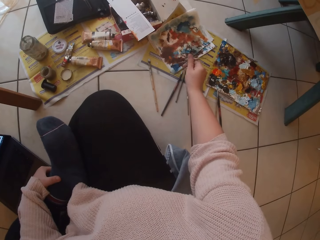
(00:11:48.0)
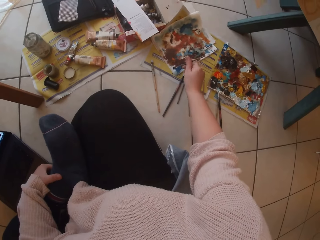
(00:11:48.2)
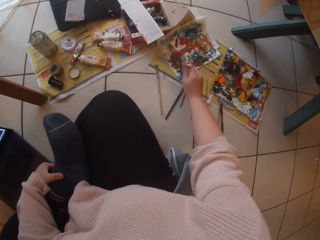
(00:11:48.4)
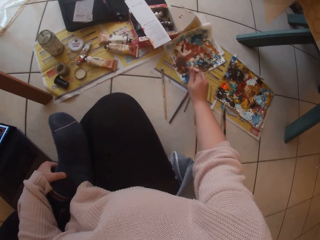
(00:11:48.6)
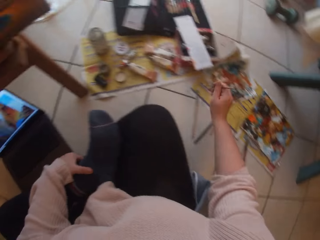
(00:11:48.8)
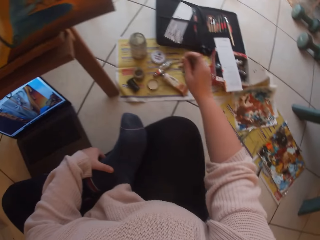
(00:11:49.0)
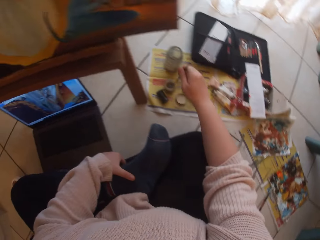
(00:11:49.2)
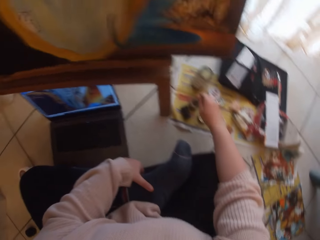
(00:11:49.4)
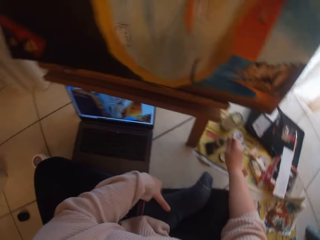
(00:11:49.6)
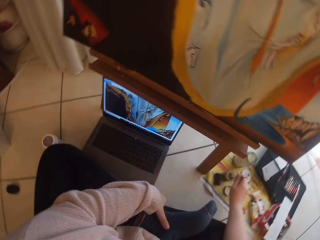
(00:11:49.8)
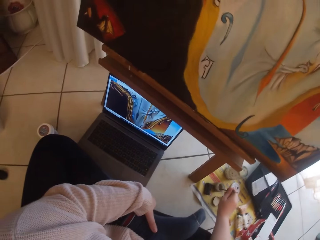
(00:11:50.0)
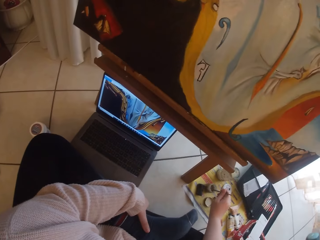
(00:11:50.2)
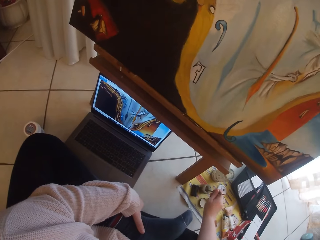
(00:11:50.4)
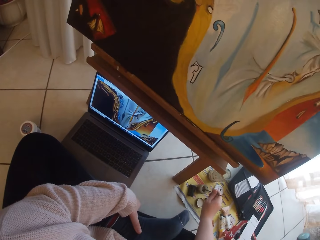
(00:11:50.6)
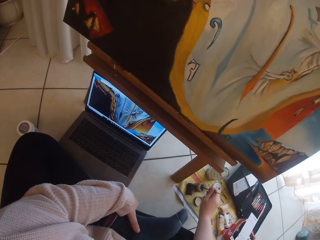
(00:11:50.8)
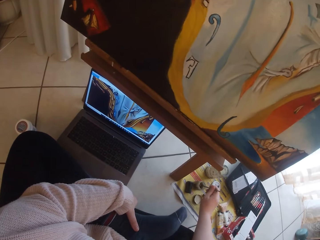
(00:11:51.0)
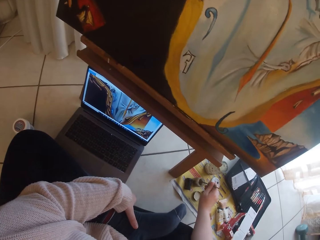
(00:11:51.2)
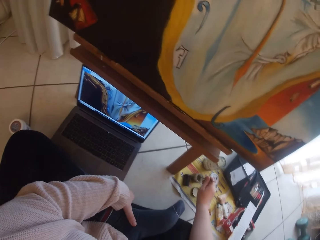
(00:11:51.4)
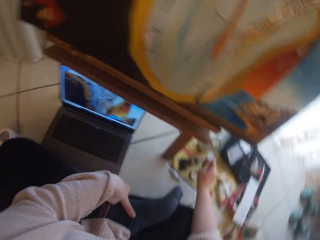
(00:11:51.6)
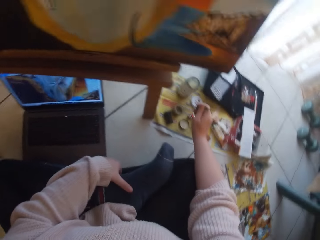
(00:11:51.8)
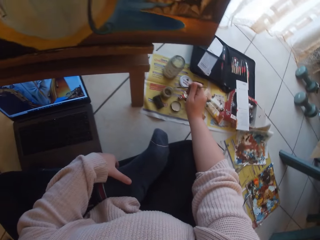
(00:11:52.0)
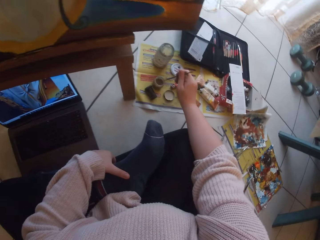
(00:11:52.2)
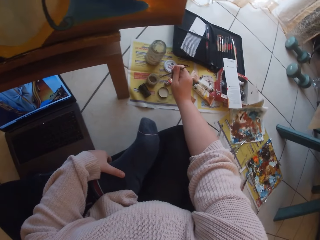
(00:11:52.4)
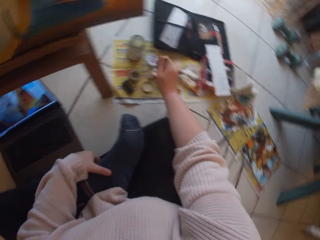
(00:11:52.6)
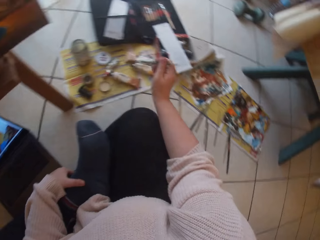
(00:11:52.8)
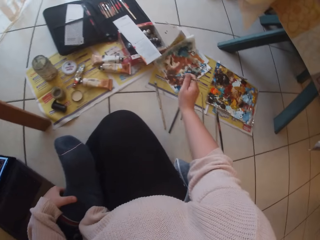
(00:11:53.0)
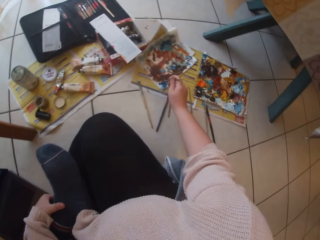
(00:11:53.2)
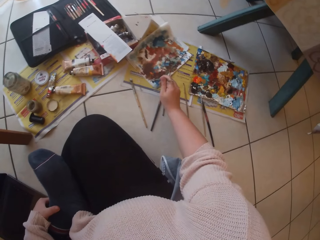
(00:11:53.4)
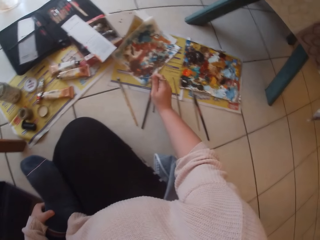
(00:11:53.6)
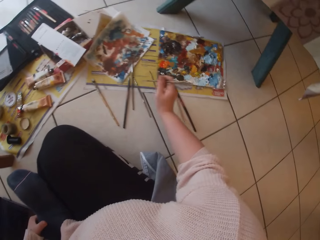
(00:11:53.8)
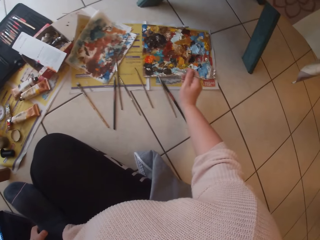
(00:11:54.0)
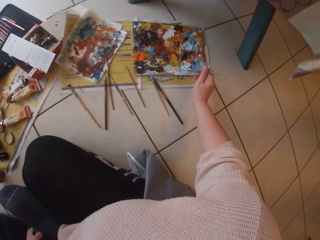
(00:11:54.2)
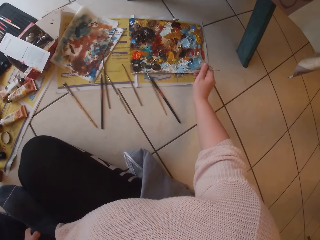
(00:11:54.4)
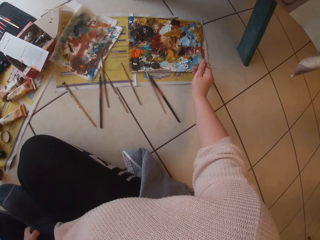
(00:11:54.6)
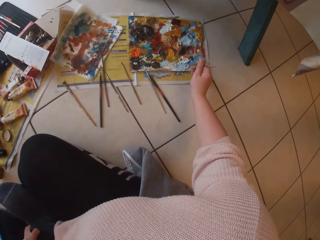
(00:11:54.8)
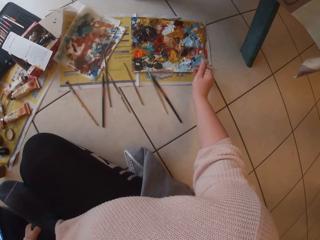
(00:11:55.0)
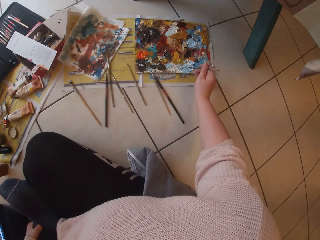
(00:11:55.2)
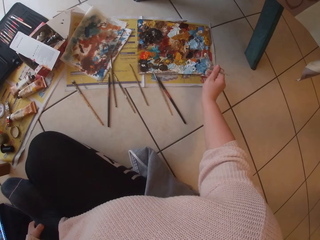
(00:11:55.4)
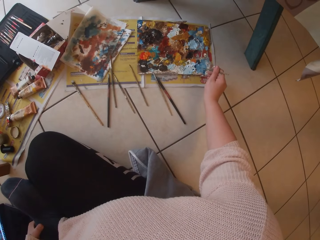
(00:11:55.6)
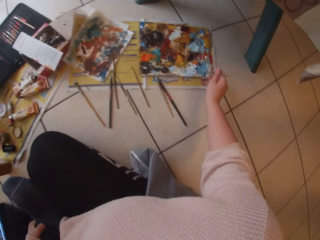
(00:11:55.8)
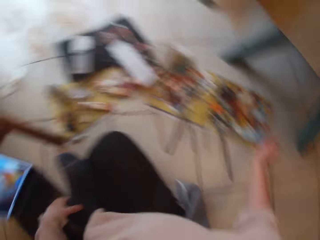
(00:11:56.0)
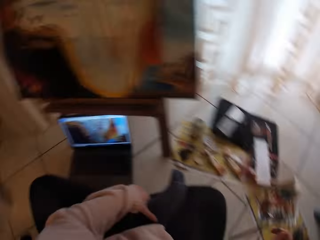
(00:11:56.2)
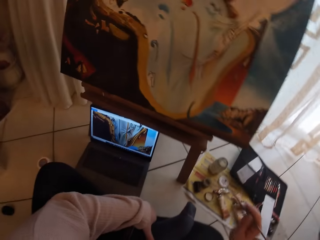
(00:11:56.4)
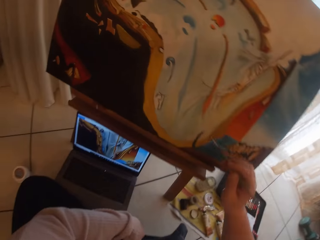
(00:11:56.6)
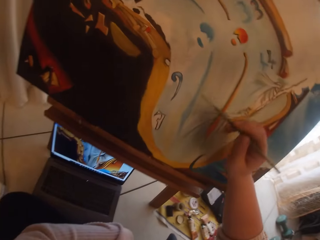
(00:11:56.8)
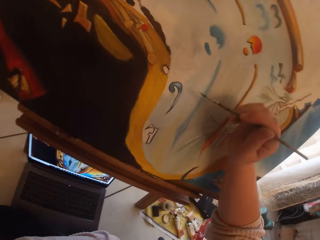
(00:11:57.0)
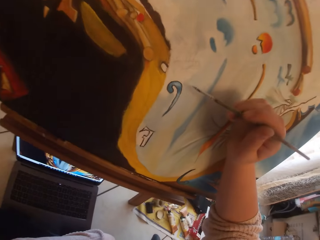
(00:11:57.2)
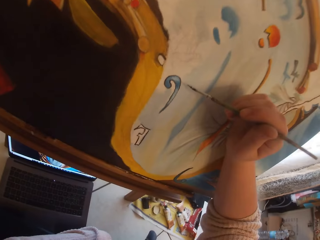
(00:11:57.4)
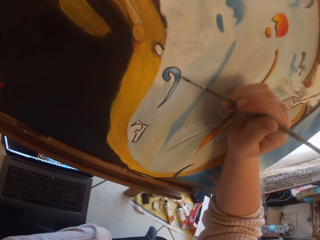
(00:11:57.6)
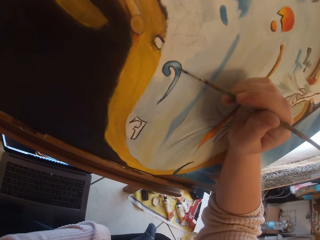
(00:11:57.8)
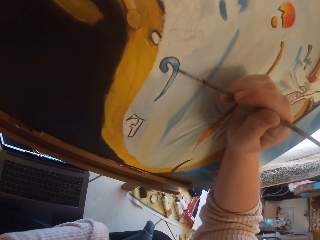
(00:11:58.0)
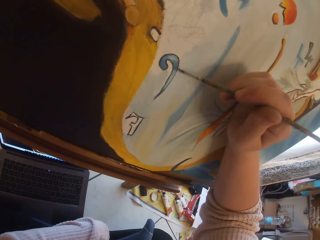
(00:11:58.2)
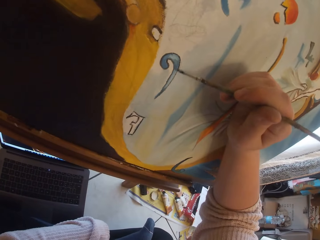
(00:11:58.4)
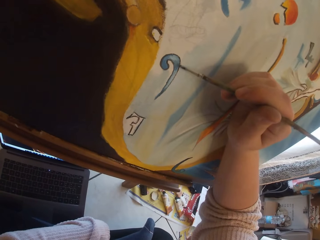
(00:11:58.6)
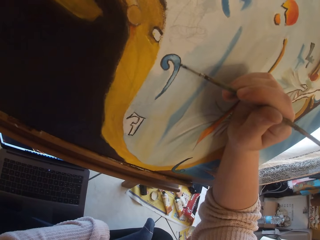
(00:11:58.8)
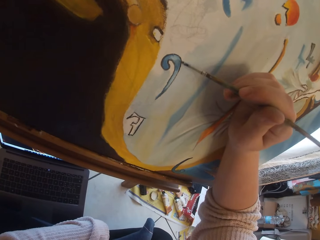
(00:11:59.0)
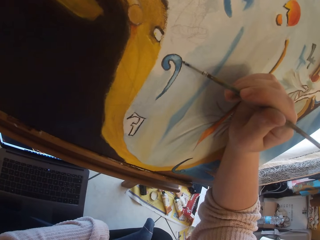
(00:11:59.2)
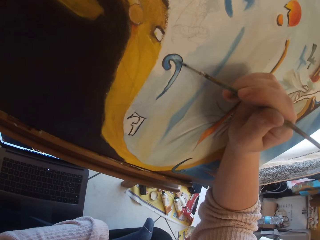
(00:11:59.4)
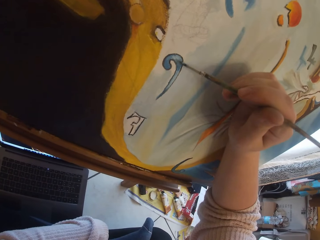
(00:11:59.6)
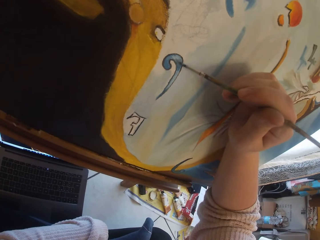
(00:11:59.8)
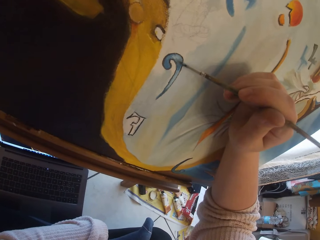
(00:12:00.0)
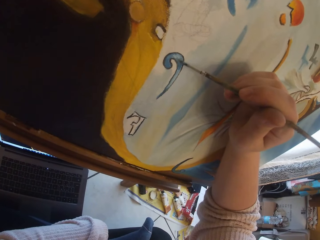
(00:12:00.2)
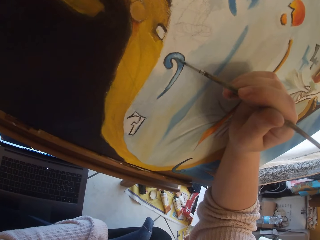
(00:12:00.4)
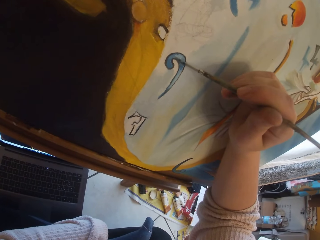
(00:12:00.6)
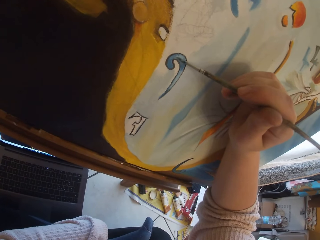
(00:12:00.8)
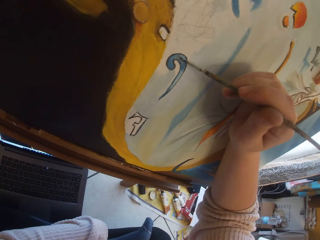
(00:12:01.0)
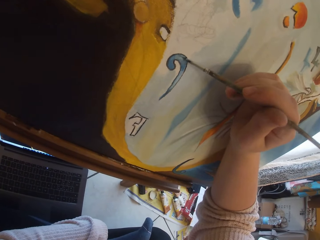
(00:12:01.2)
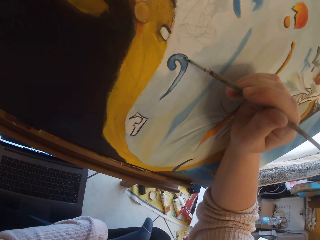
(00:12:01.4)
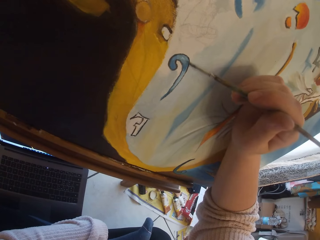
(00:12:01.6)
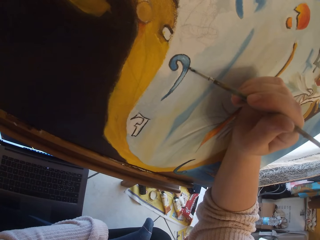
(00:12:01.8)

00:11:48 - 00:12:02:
The camera wearer wipes the brush on the rug. She dips the paintbrush into water in a container with her right hand. She presses the tip of the paintbrush on the cloth on the ground with her right hand. She scoops paint from the pallet on the ground with the paintbrush in her right hand. She paints the image from the laptop on the ground on the canvas with the paintbrush in her right hand.

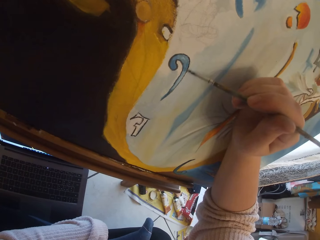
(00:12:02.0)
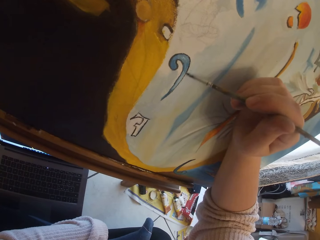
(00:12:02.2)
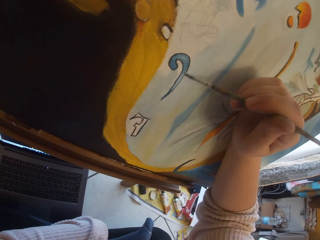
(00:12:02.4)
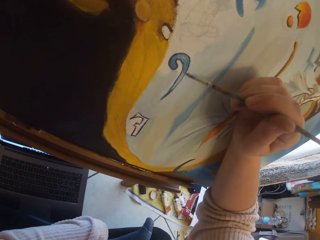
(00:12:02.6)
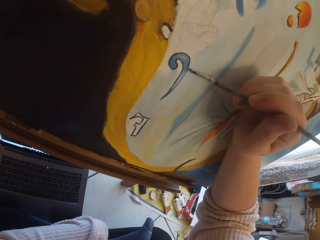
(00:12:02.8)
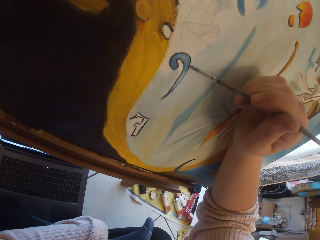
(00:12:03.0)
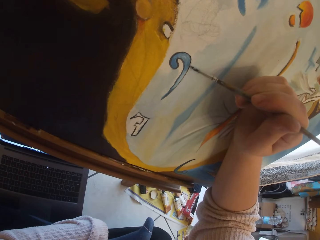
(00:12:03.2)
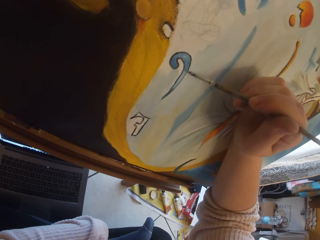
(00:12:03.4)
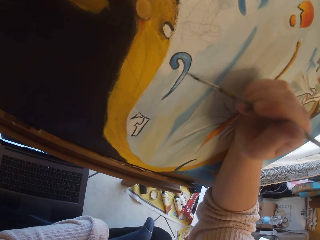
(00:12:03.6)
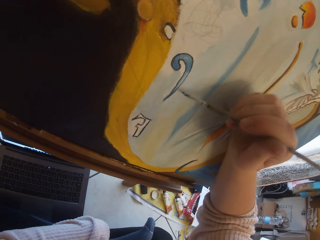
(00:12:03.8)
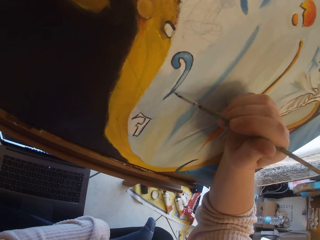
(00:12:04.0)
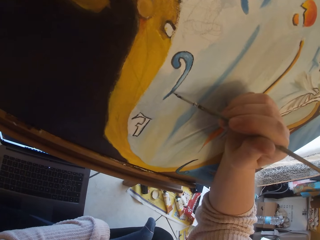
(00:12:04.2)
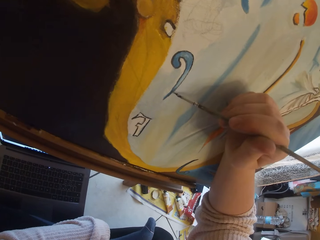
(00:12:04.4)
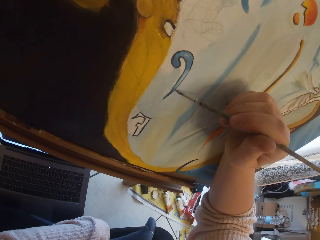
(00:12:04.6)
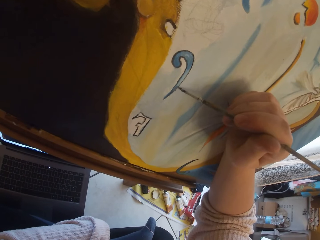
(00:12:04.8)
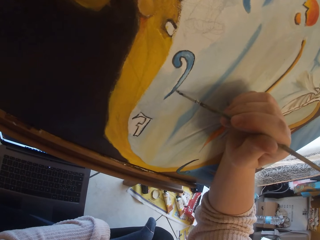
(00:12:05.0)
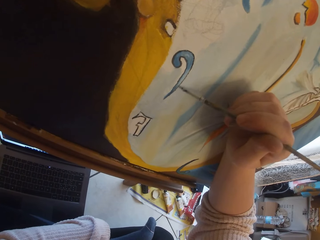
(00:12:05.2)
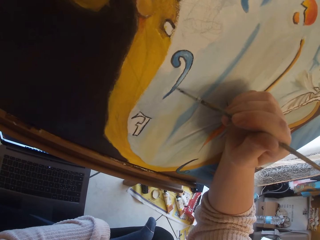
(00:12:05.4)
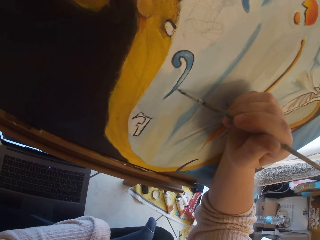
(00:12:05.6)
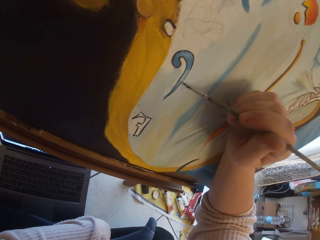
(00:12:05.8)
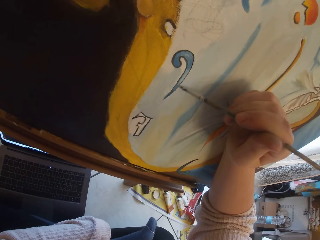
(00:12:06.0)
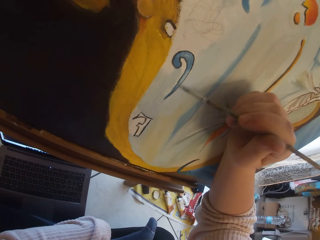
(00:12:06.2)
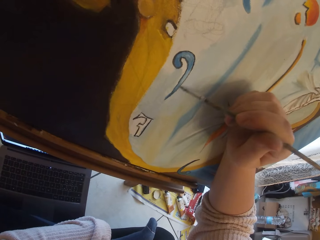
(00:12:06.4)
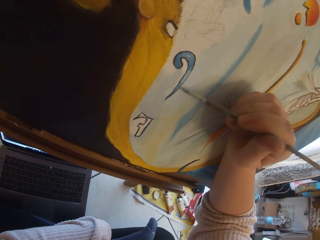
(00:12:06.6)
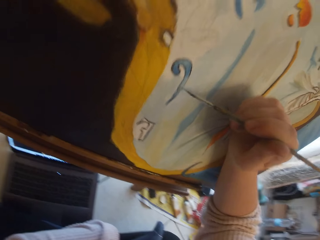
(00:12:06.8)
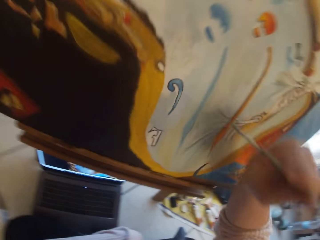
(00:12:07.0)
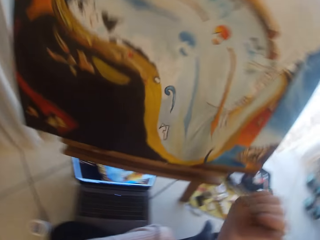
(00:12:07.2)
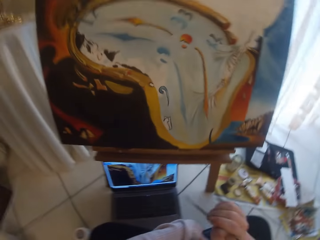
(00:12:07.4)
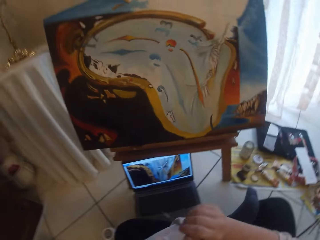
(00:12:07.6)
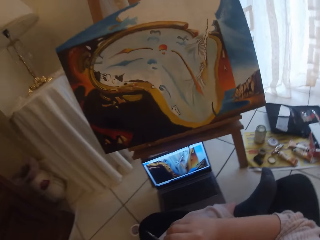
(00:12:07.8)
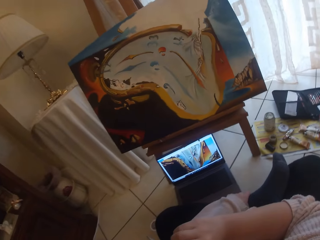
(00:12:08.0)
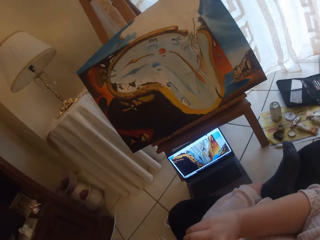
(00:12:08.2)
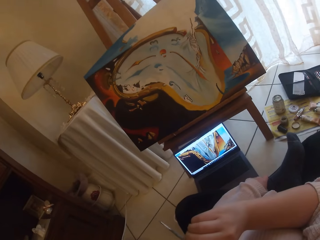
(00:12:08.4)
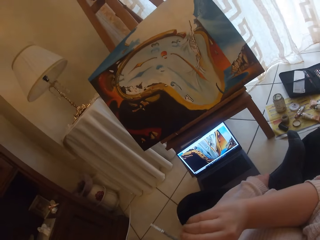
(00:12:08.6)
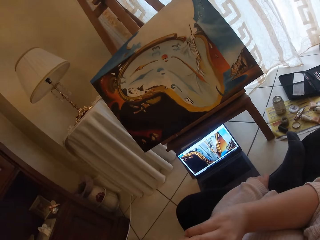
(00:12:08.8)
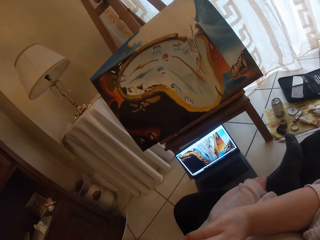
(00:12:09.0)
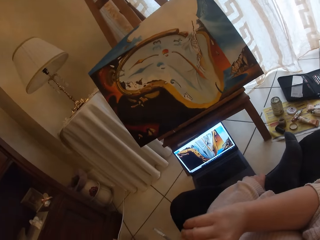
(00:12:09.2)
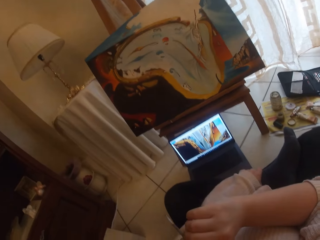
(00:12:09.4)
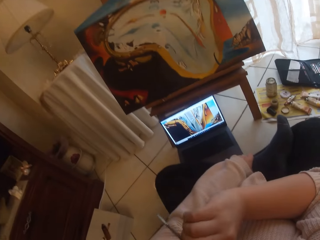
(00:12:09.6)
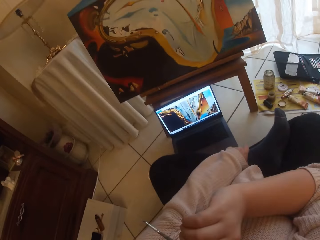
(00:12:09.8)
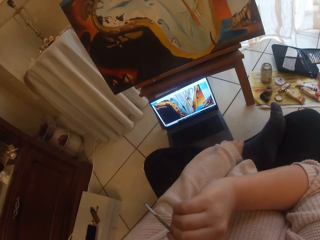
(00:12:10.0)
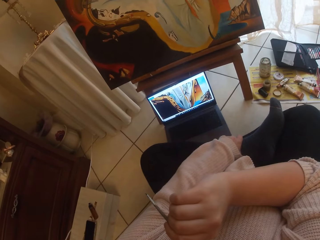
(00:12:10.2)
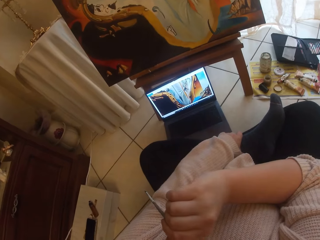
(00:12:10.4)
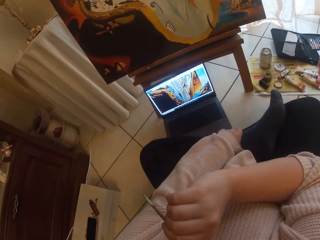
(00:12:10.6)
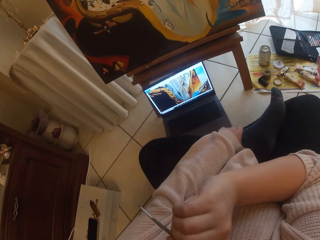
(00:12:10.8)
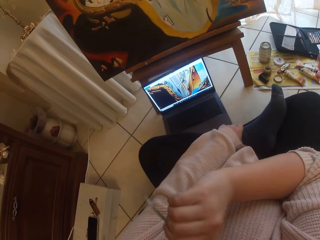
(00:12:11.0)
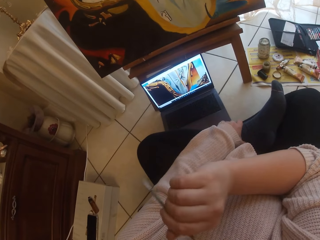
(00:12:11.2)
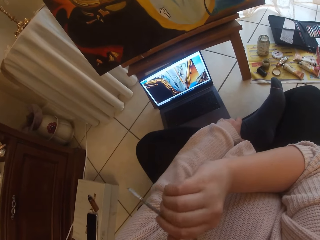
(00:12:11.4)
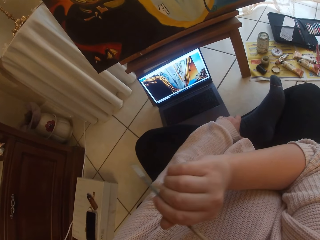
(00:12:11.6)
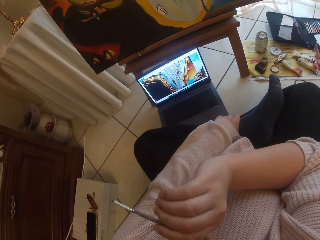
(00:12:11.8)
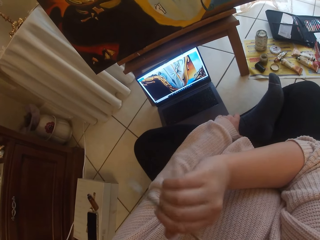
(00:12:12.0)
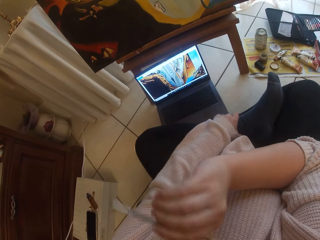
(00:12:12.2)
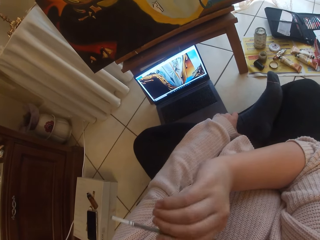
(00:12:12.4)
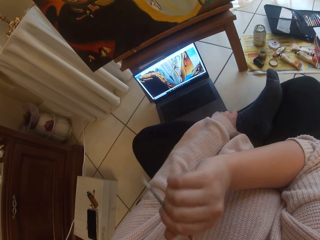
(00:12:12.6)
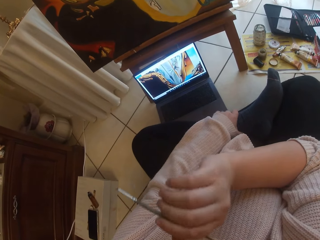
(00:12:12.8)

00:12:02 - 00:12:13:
The camera wearer removes the brush from the painting. She looks aside. She shakes the brush. She scratches her face with her right hand.
